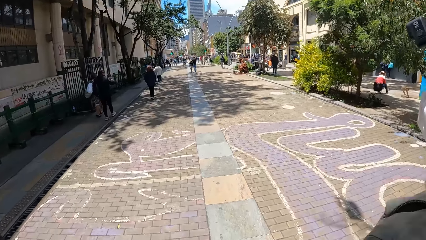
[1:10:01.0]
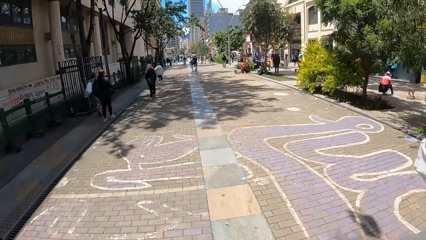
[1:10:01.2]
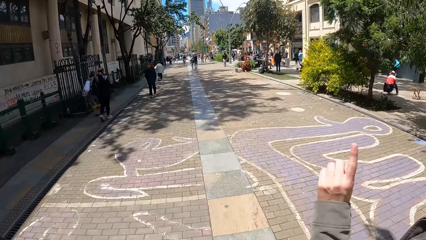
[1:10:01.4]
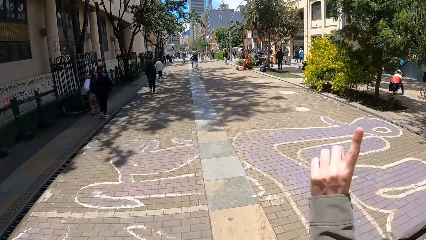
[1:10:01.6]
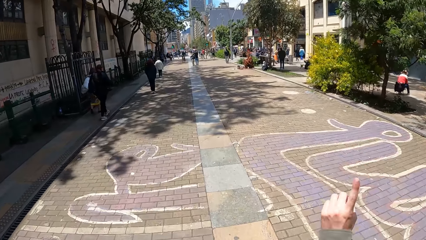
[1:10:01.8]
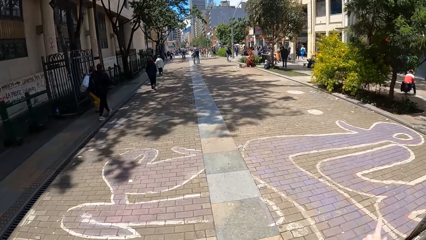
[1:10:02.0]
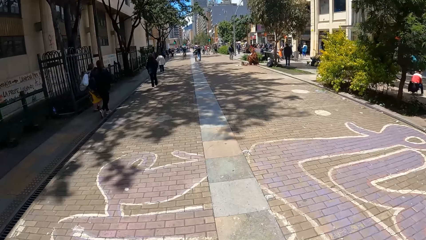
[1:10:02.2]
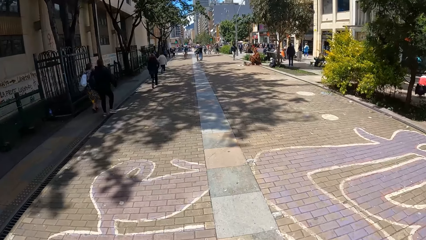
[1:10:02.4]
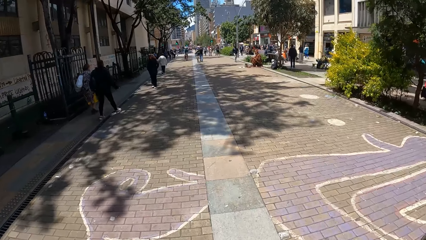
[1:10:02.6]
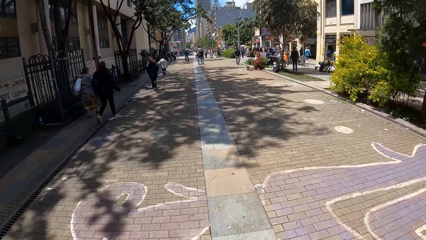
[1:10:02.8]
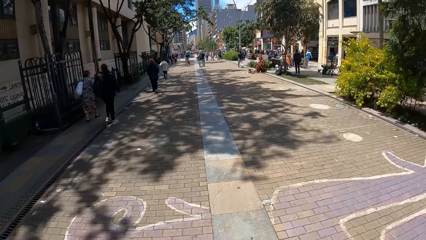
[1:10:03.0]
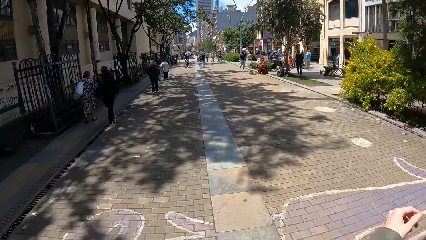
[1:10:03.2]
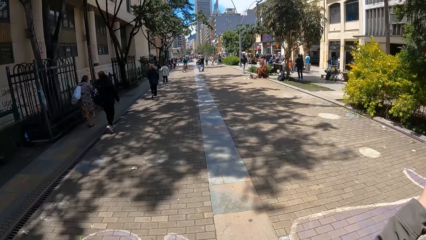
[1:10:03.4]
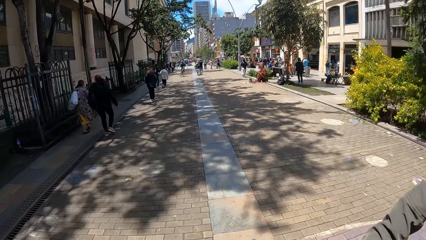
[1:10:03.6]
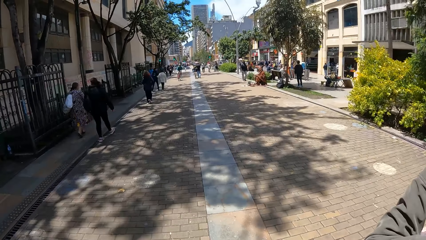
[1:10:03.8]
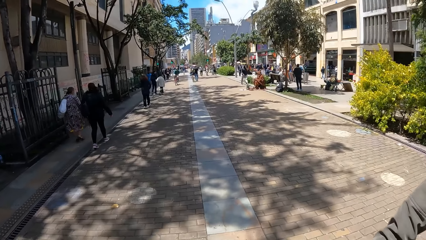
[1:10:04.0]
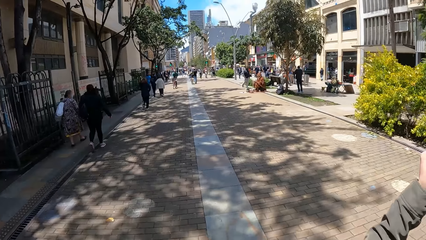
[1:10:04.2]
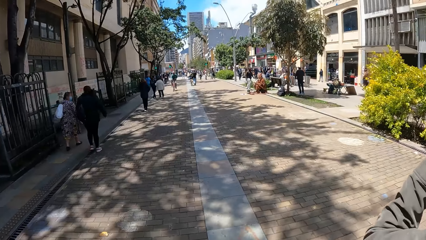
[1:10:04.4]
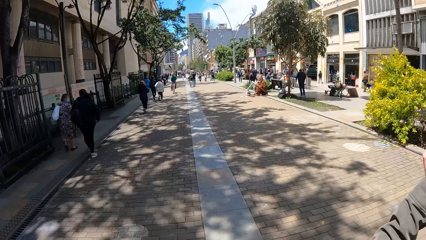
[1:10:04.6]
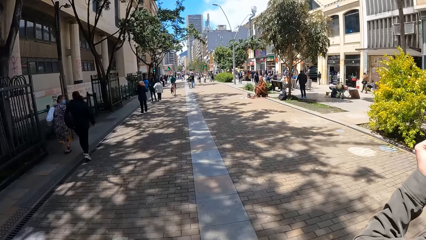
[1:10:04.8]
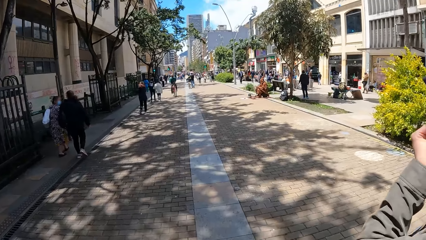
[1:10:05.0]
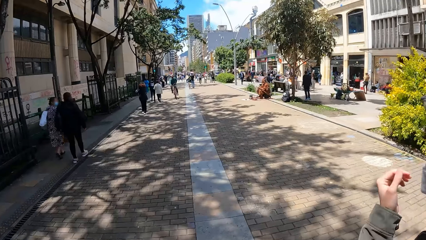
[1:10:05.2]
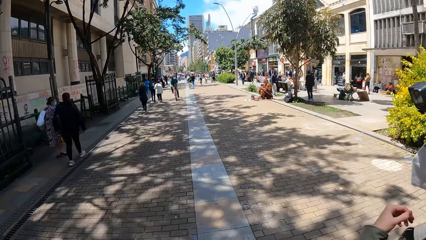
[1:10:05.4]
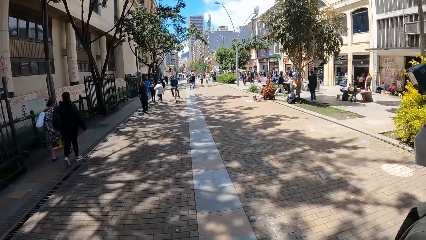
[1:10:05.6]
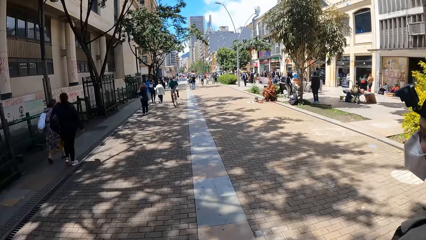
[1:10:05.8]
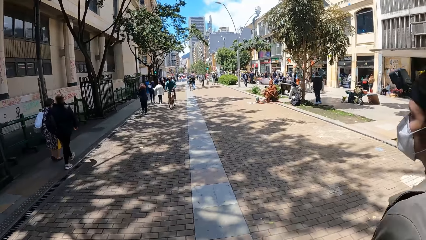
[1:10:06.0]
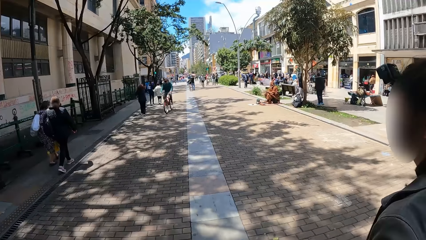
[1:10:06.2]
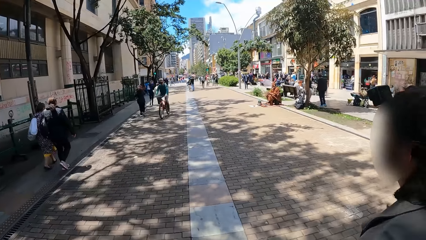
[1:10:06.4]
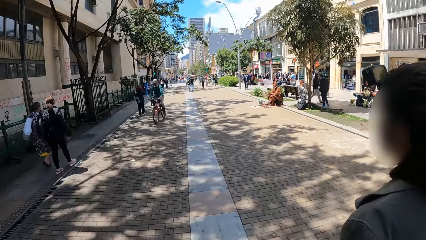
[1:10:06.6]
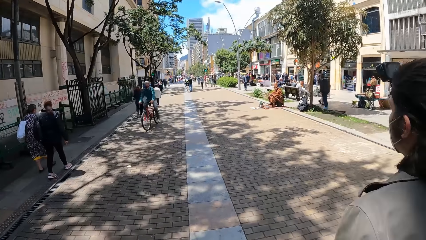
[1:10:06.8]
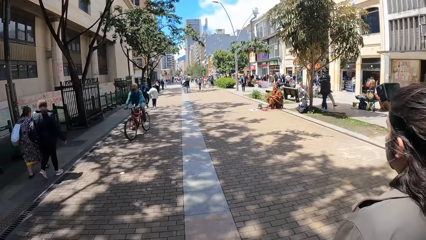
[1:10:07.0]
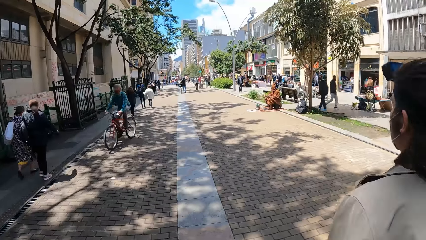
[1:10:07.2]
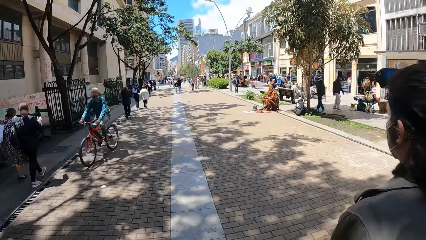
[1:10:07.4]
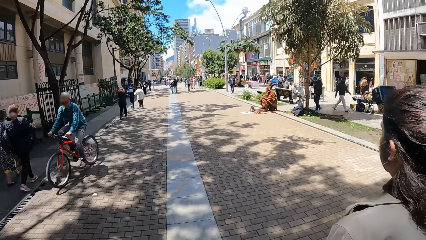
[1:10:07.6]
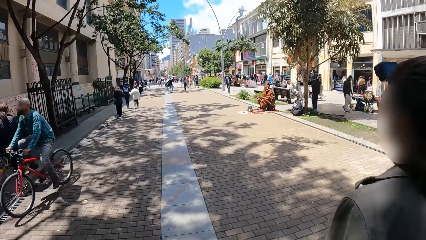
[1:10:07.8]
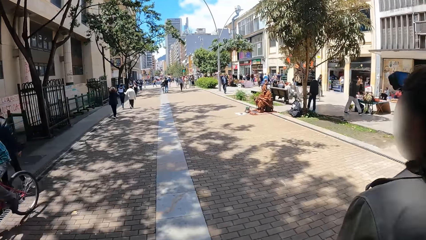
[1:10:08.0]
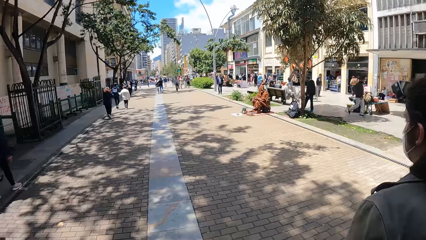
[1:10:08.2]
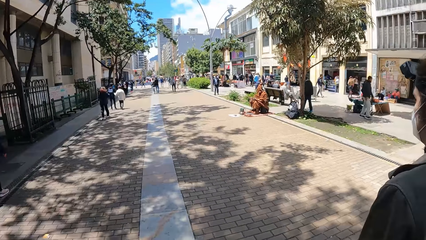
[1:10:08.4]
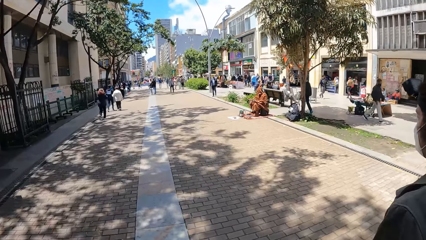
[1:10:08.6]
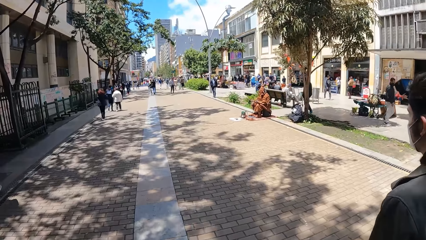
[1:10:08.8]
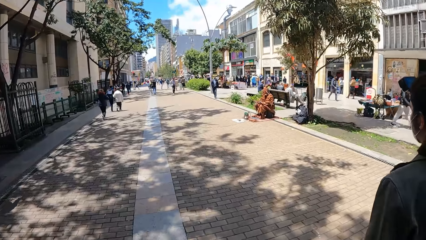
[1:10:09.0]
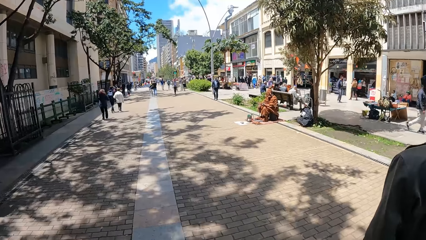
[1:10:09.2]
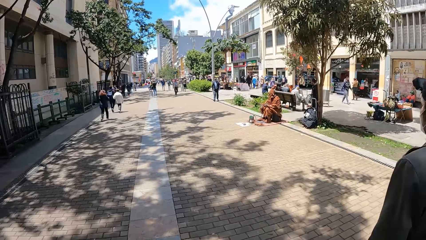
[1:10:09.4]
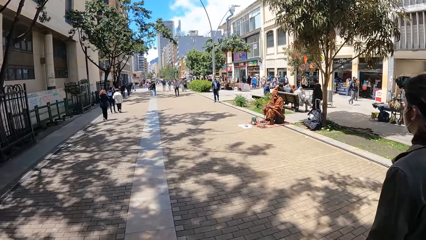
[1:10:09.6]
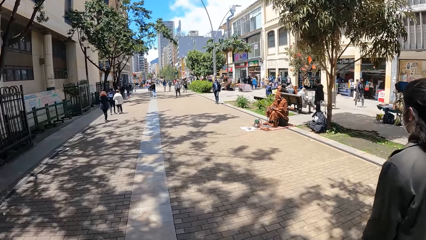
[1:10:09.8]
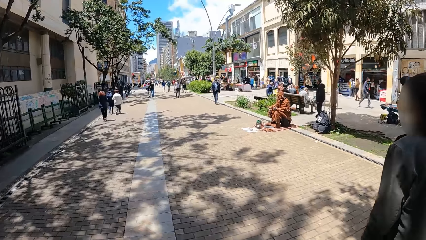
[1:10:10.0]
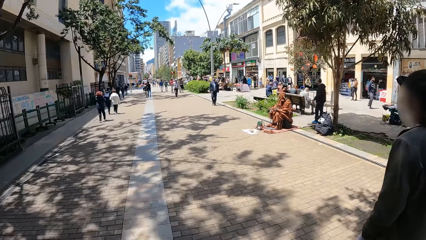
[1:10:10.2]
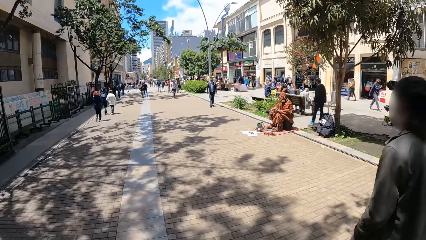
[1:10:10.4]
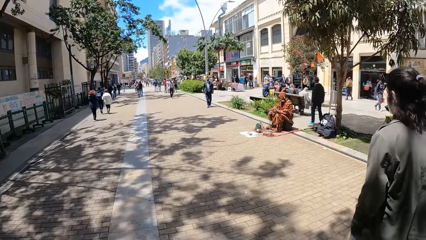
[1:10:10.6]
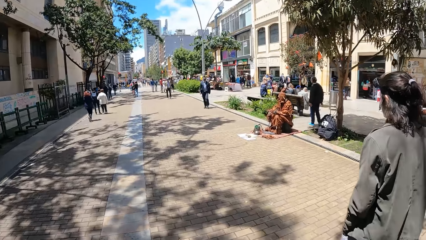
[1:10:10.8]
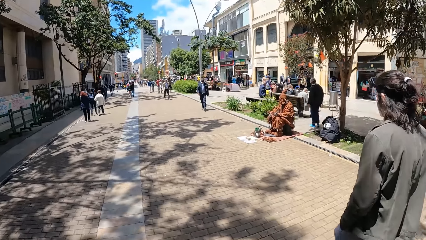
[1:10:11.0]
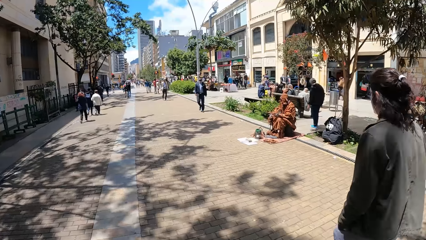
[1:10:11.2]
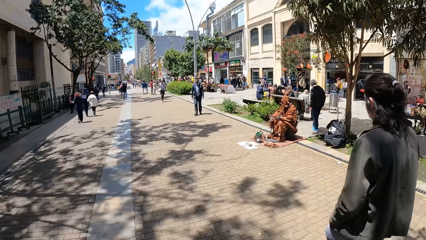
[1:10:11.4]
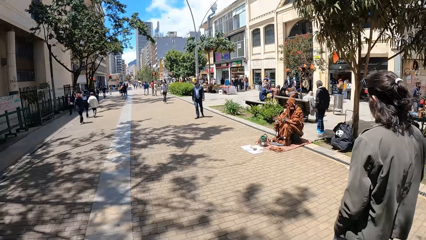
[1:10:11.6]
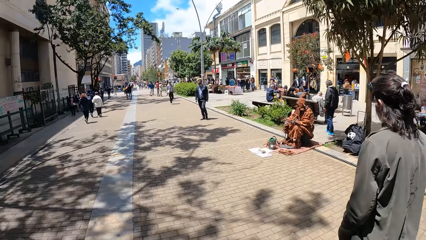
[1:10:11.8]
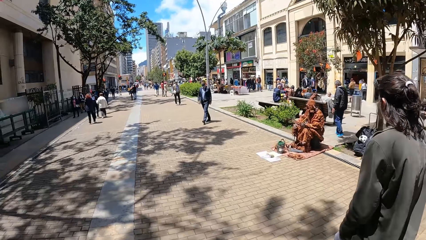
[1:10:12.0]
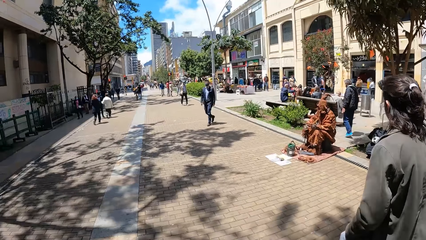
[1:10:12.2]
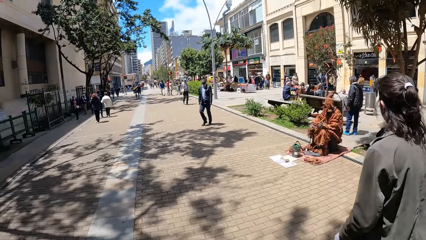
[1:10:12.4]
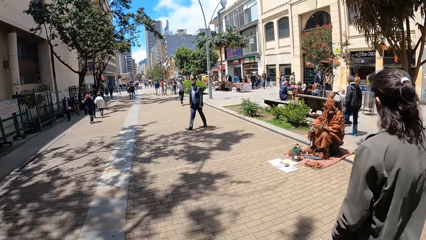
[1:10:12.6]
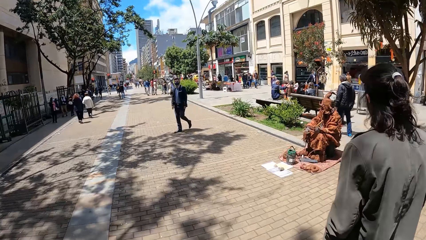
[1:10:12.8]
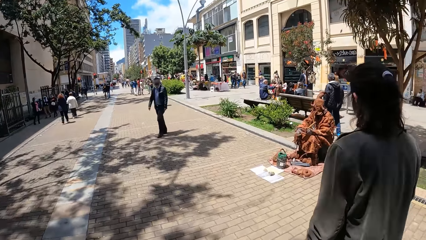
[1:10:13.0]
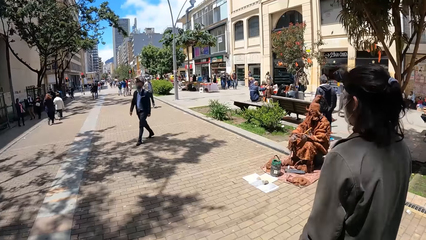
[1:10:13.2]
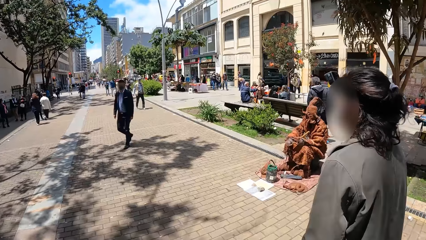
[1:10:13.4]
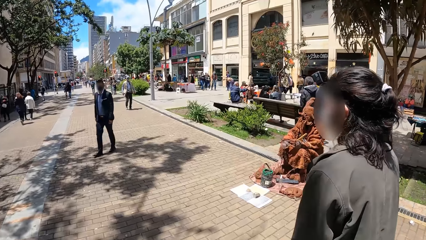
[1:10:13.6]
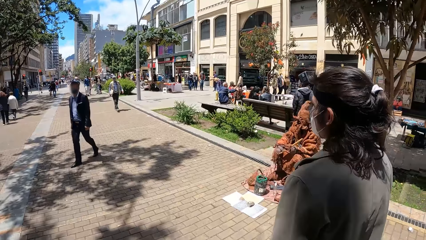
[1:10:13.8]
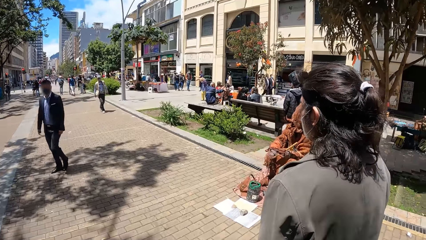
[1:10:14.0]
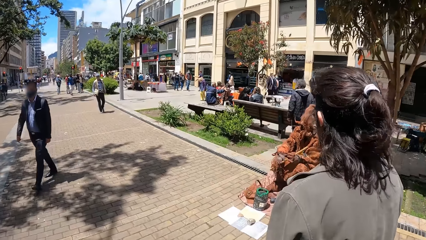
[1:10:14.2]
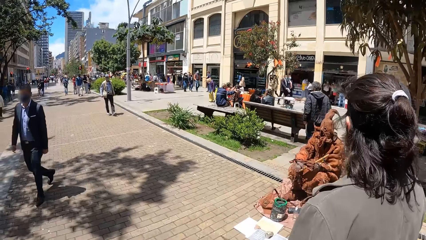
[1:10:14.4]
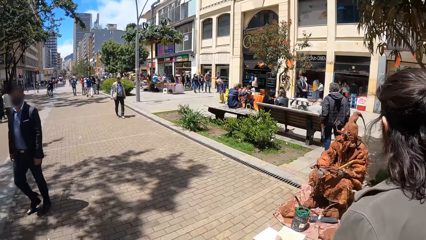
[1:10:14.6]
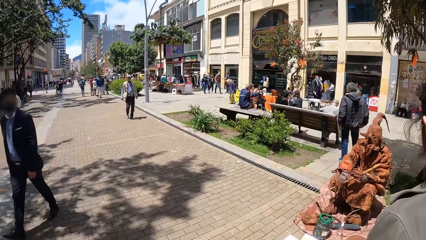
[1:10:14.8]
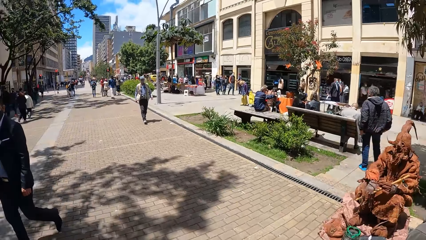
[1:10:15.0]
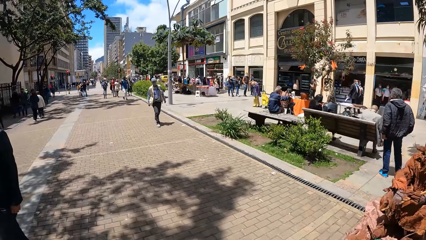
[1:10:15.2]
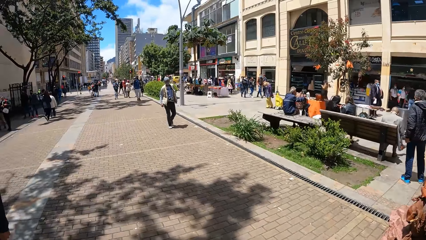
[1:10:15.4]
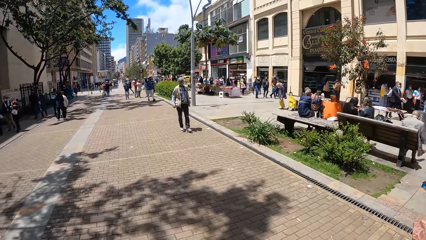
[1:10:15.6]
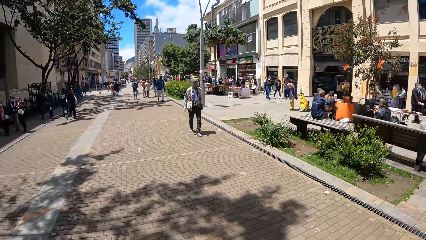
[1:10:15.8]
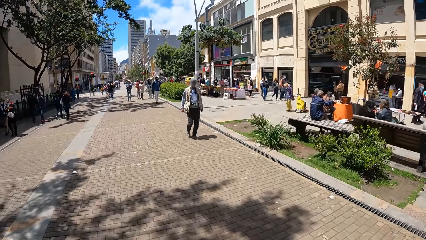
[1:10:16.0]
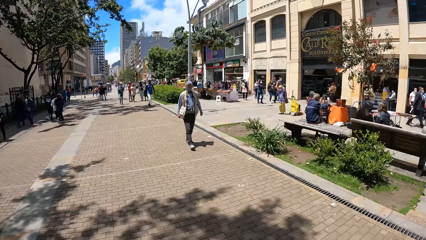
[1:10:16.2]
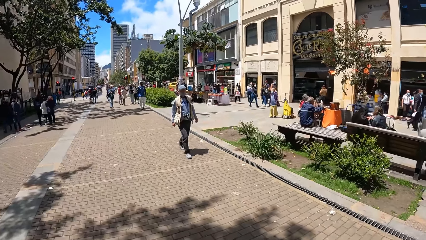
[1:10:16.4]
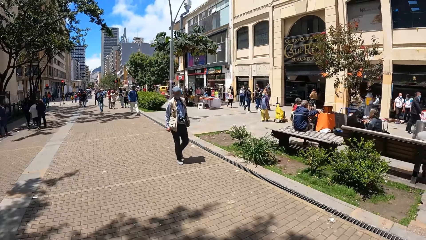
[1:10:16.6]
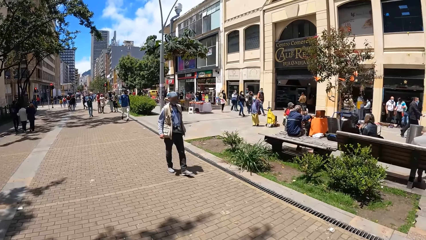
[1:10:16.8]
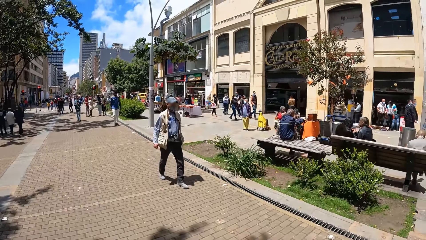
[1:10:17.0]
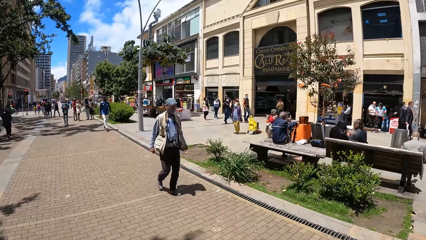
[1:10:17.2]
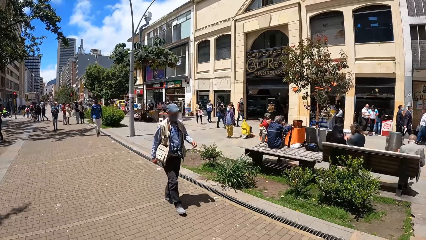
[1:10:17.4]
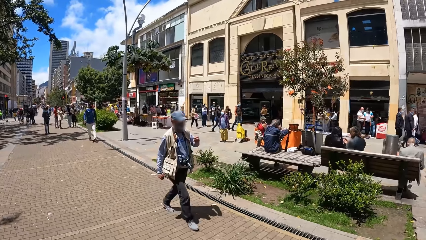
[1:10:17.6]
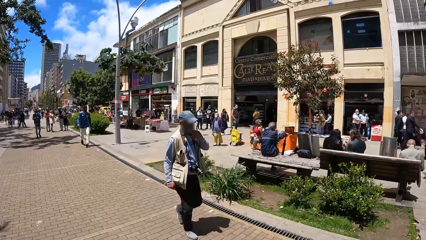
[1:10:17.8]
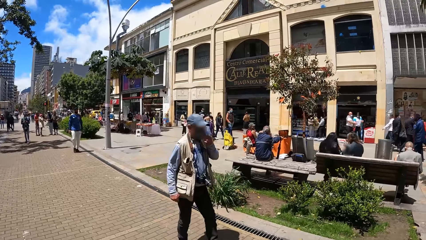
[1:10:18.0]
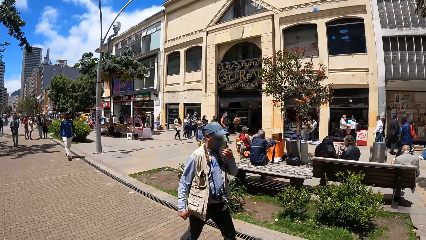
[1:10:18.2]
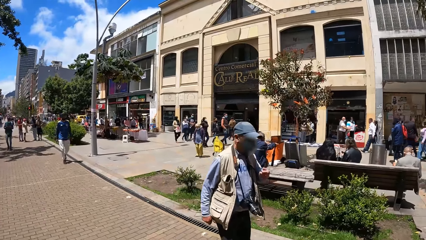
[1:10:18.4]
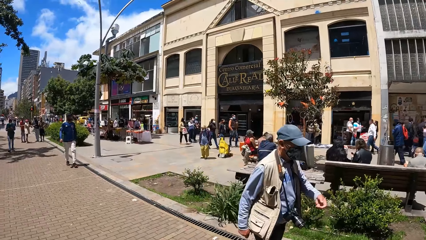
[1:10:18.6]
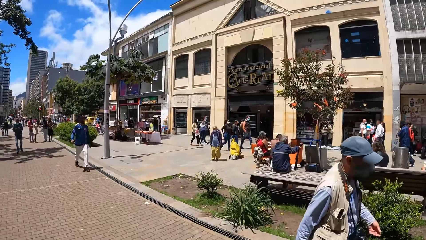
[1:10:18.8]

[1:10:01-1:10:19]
A cyclist rides past the camera wearer.
